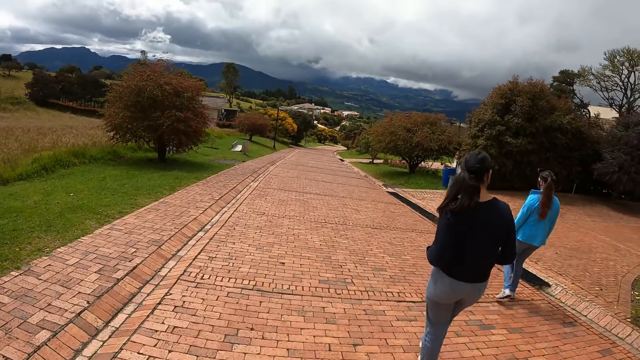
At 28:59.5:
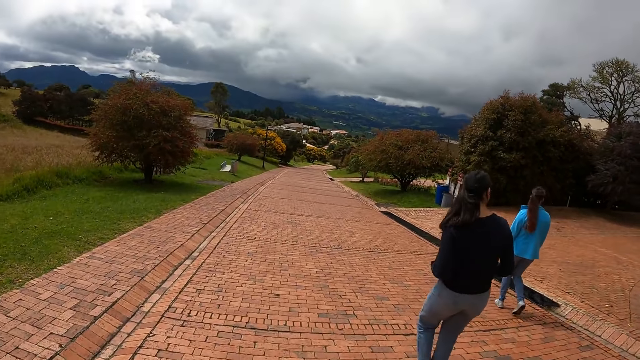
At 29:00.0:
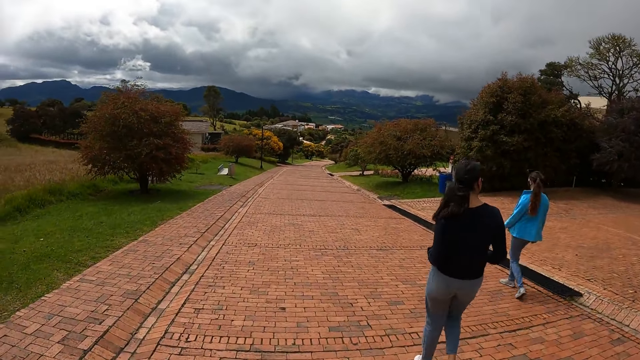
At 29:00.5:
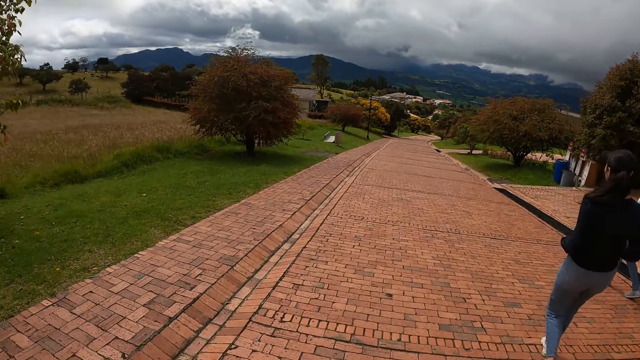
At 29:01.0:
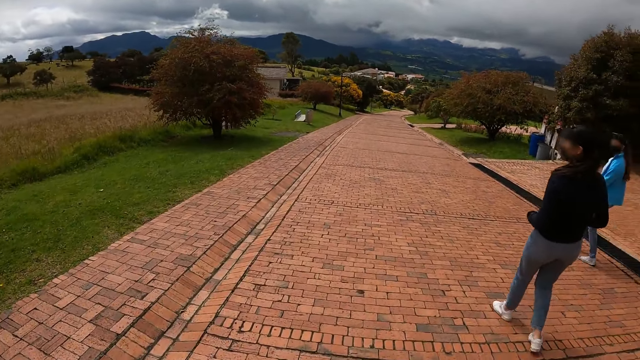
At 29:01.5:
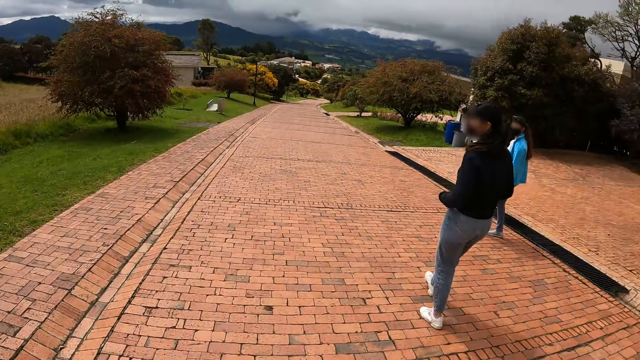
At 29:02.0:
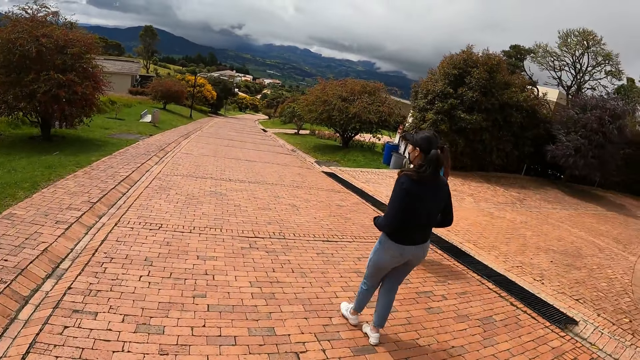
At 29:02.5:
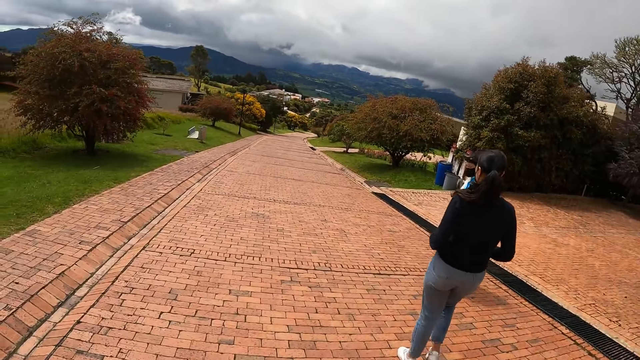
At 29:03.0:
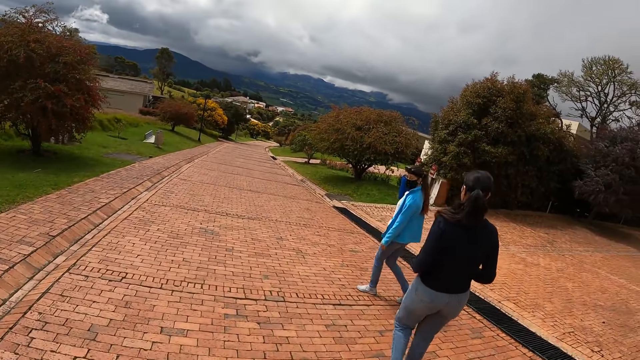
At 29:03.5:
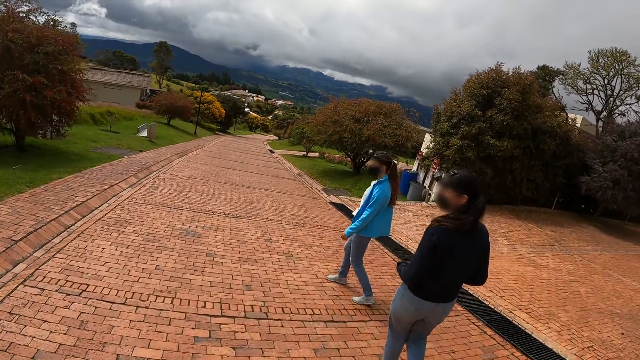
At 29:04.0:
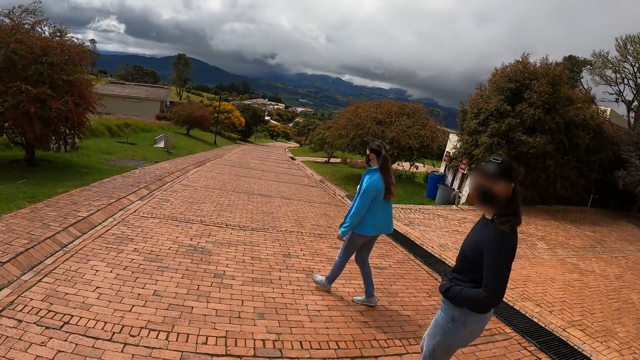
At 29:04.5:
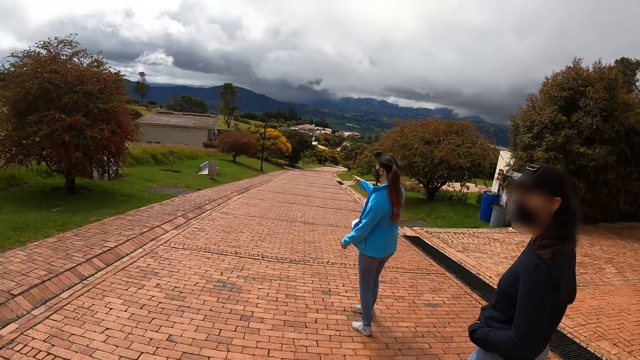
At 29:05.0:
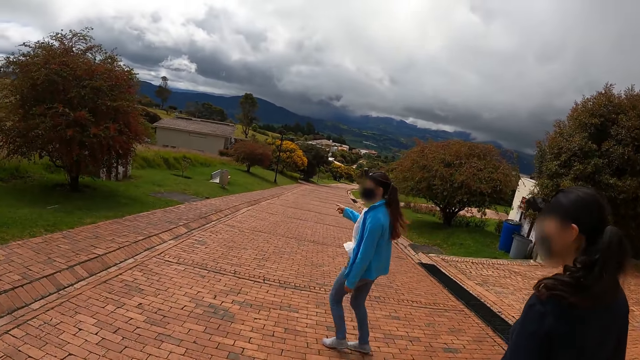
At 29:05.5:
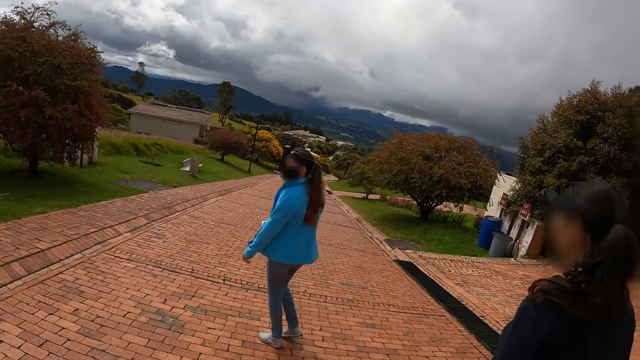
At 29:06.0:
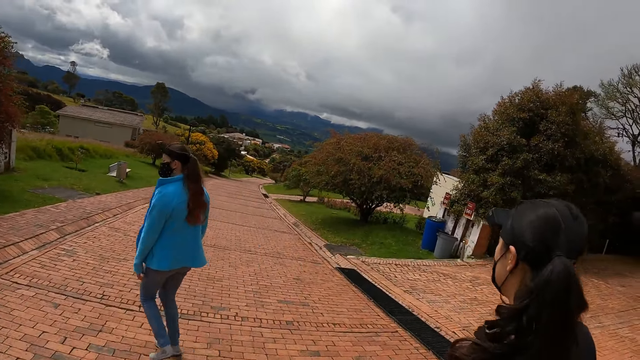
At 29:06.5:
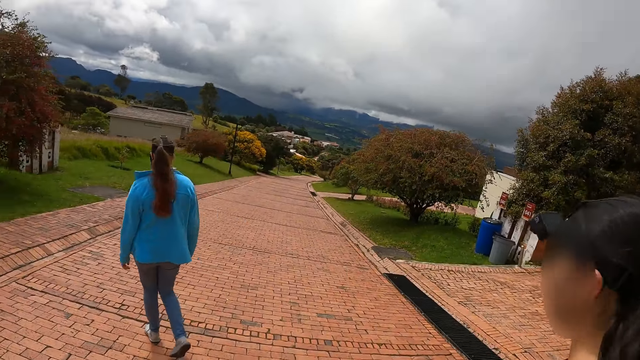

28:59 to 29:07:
The camera wearer interacts with the group of people.

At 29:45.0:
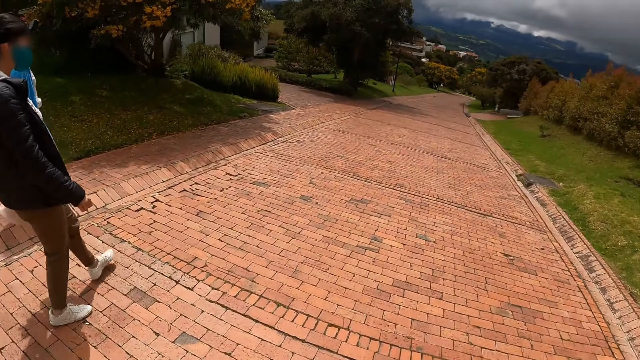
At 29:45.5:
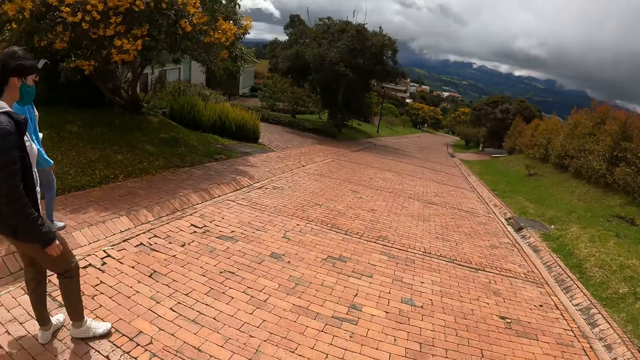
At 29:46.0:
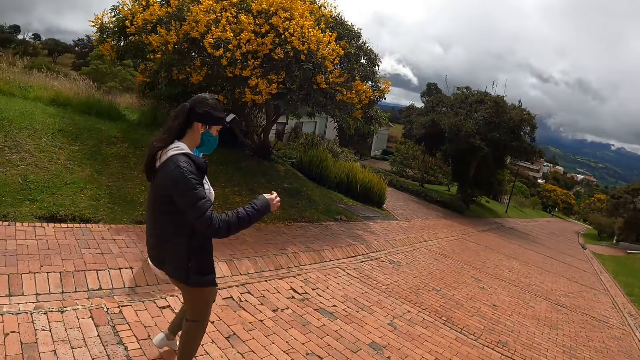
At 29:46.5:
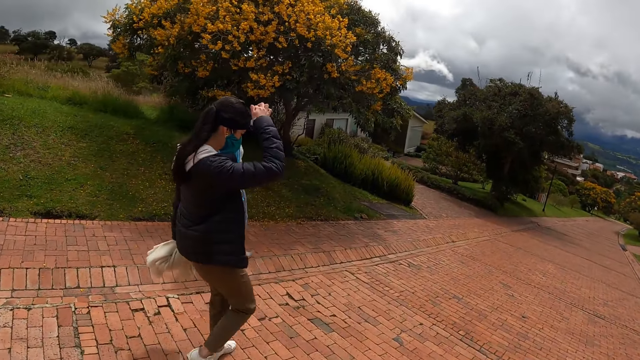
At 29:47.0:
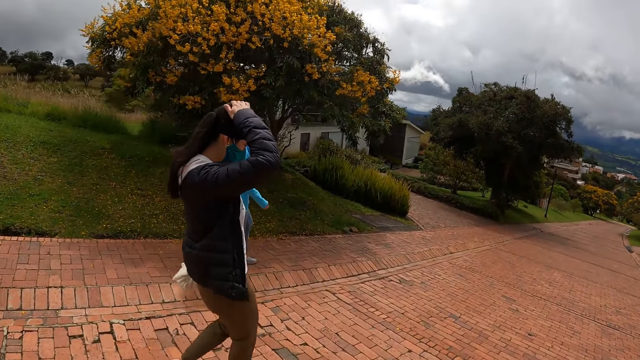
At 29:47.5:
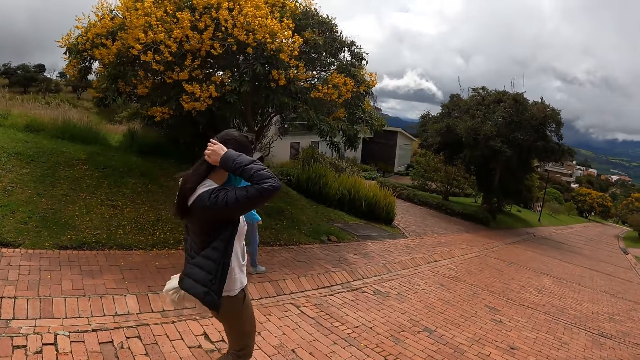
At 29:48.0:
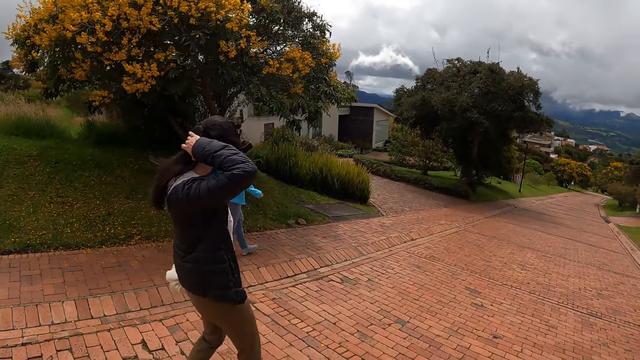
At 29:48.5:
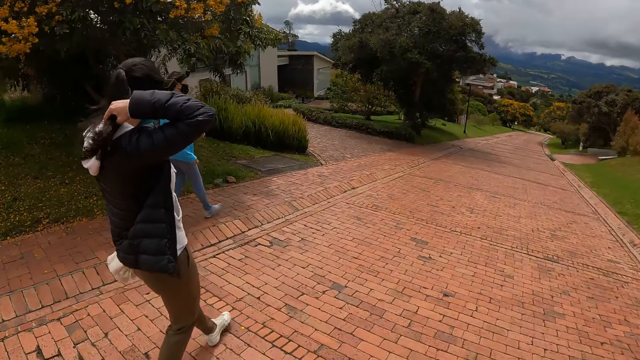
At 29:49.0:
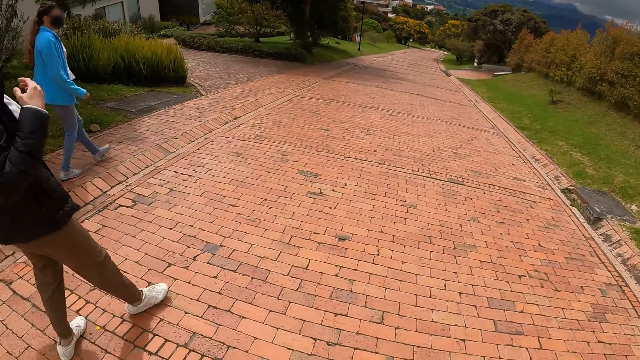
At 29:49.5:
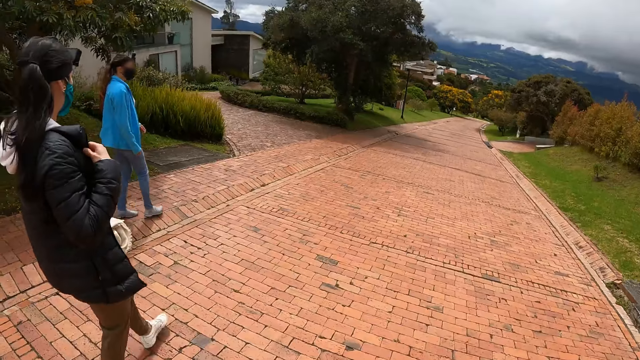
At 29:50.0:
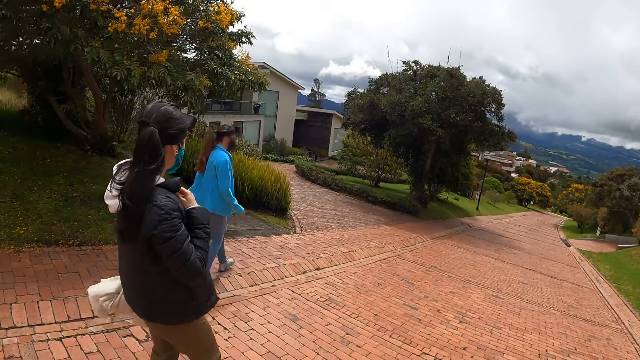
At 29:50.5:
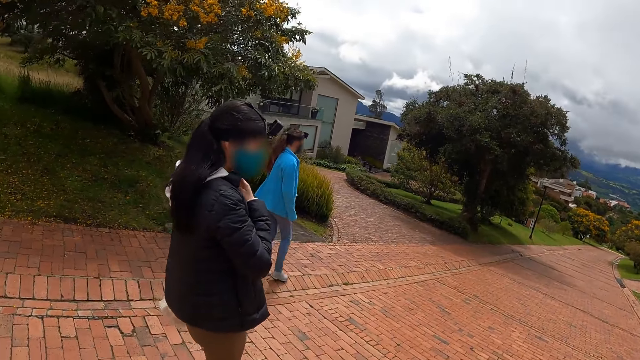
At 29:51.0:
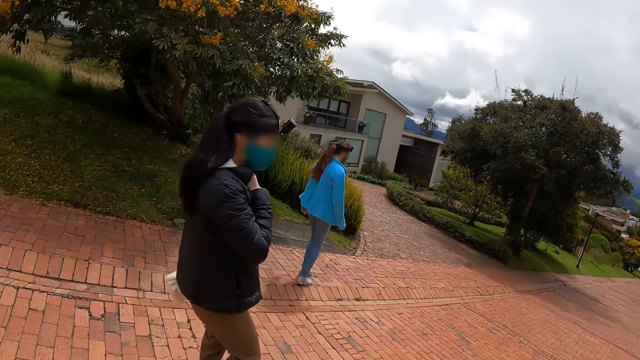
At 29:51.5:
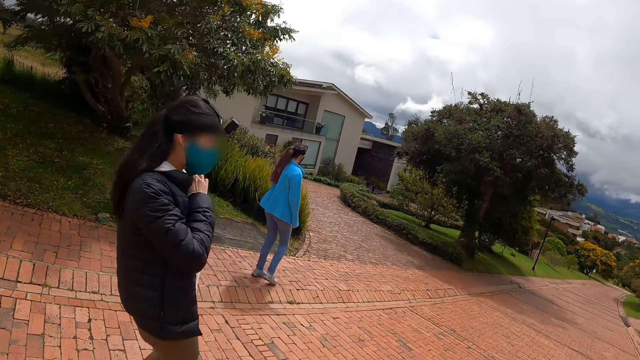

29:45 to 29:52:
A woman touches her hair with her right hand.

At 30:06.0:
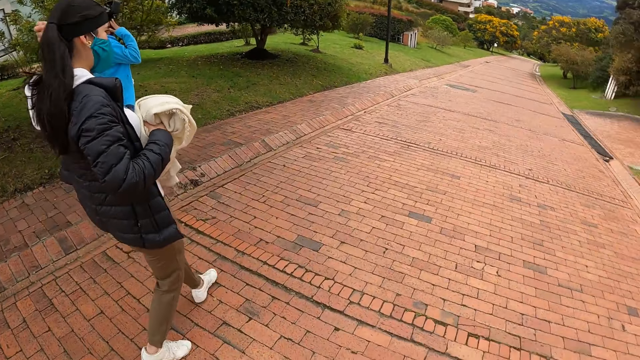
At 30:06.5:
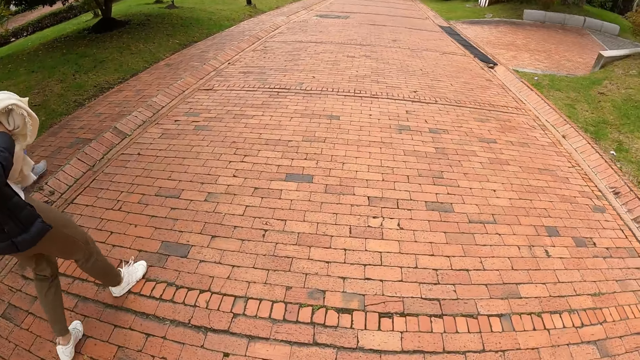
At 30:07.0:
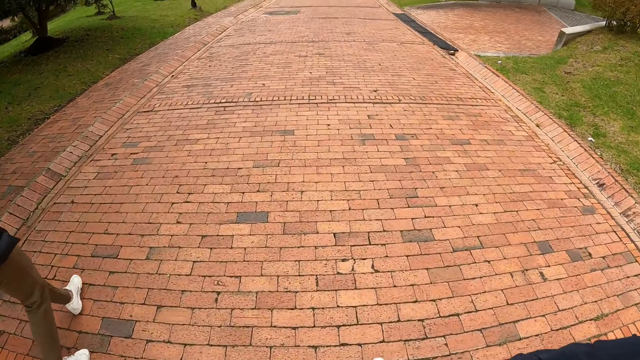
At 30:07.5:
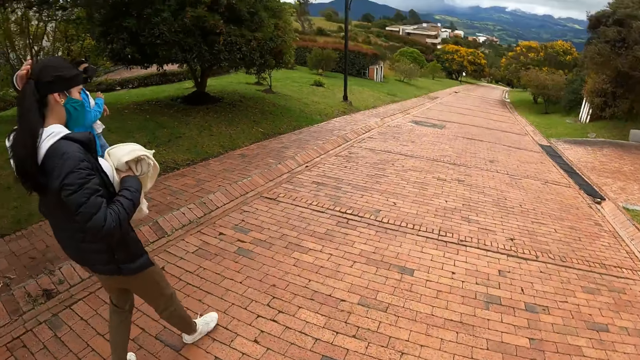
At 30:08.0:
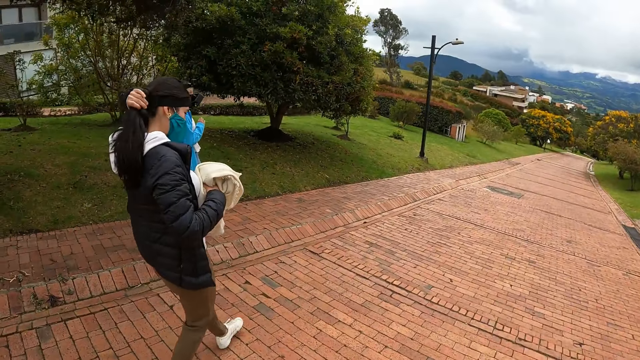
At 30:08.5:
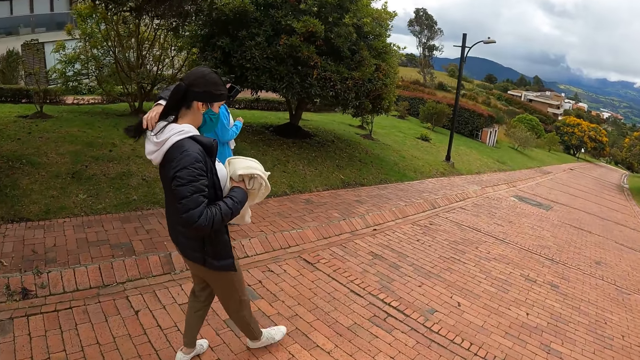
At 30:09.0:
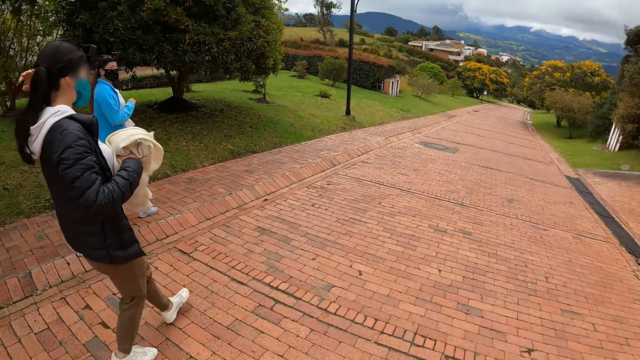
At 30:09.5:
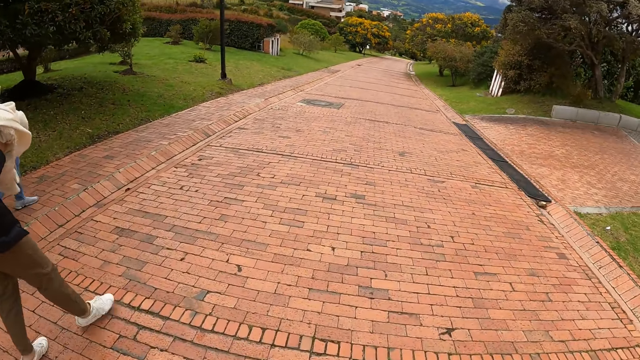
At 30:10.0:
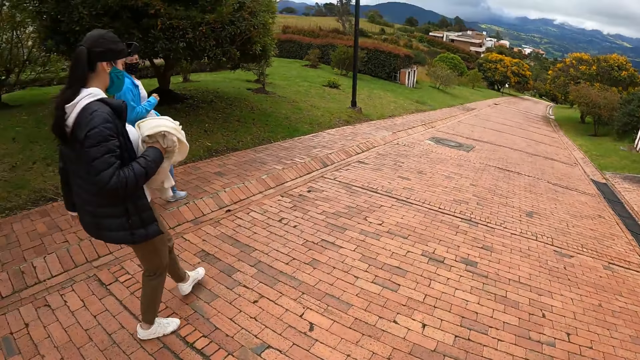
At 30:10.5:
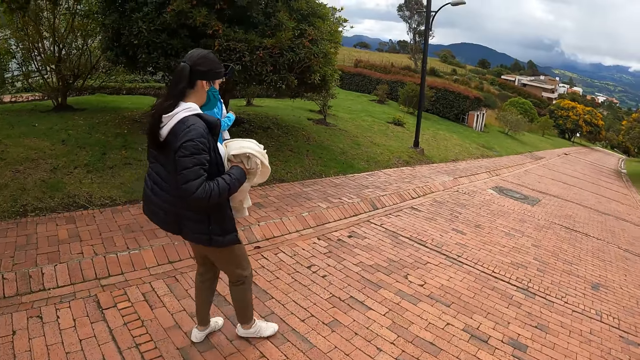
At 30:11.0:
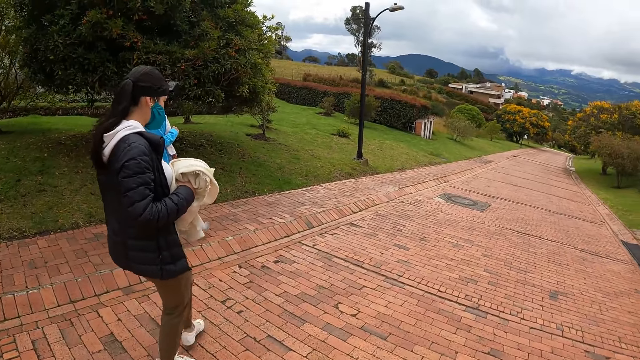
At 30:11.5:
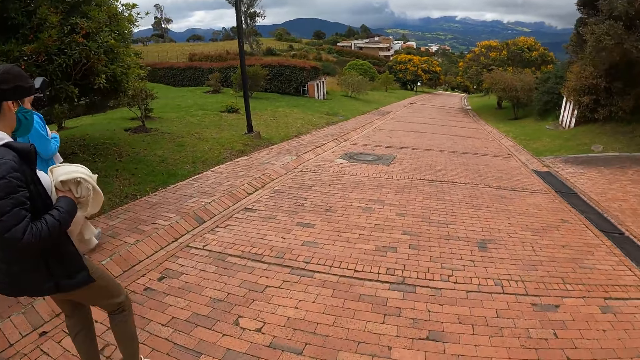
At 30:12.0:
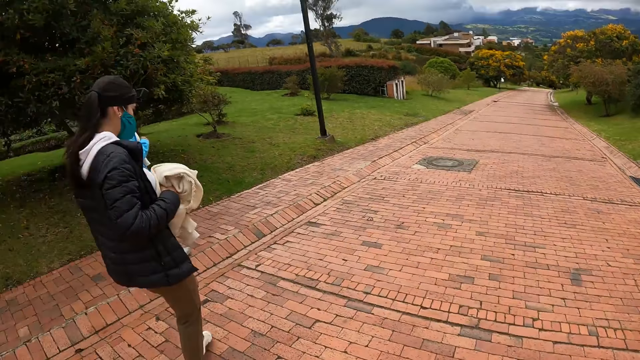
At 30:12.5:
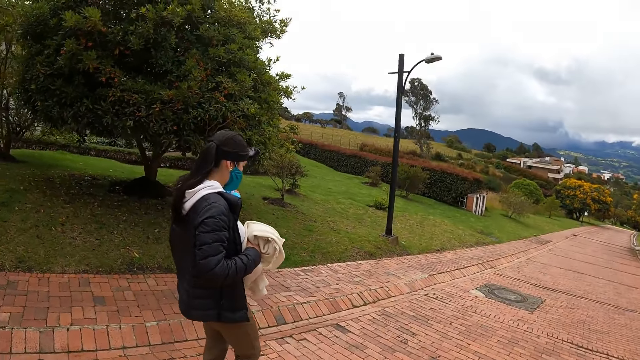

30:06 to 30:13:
The woman touches her hair with her left hand.
